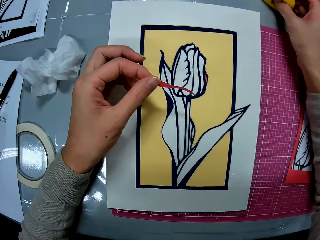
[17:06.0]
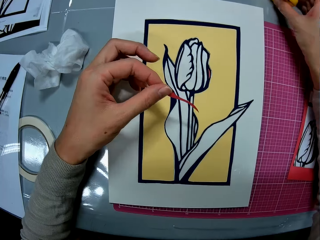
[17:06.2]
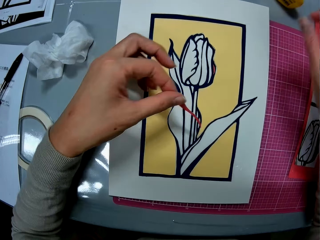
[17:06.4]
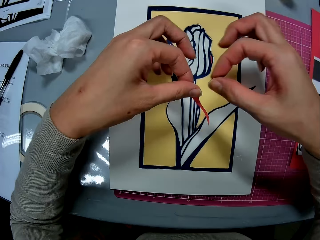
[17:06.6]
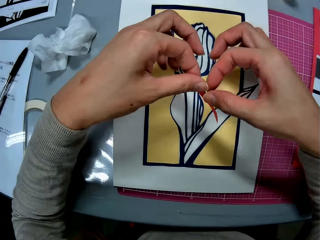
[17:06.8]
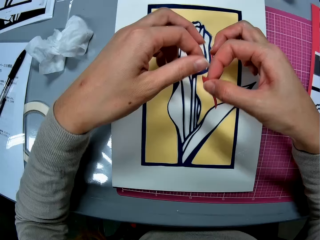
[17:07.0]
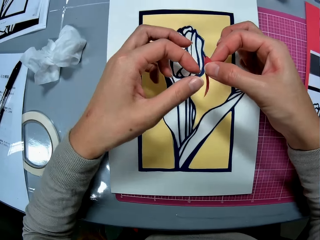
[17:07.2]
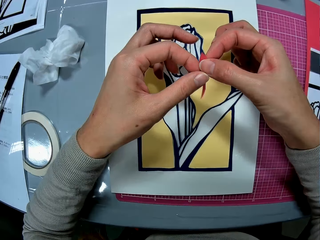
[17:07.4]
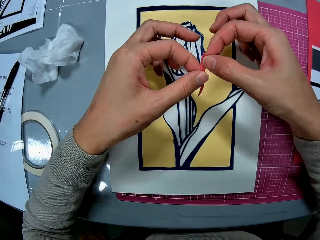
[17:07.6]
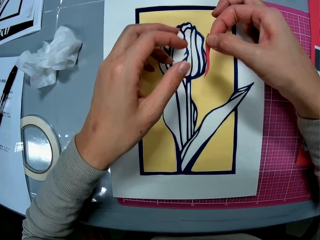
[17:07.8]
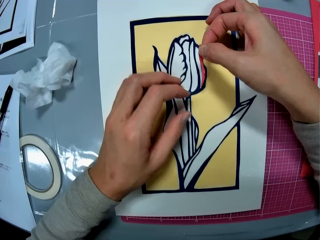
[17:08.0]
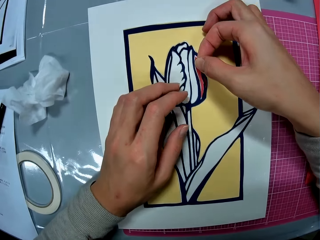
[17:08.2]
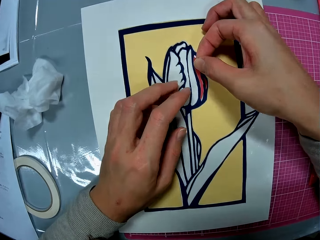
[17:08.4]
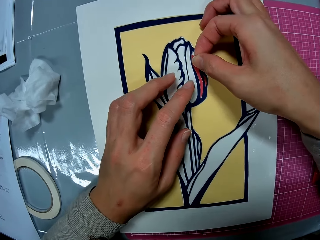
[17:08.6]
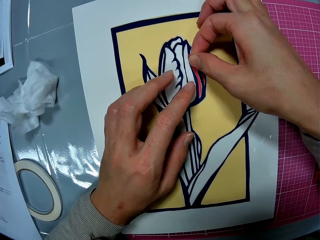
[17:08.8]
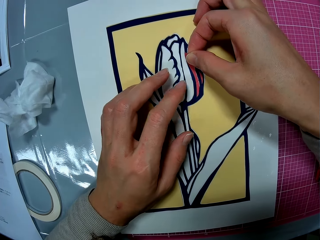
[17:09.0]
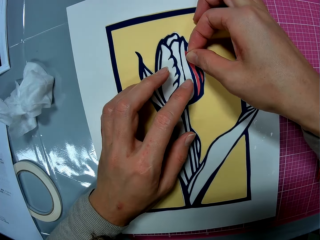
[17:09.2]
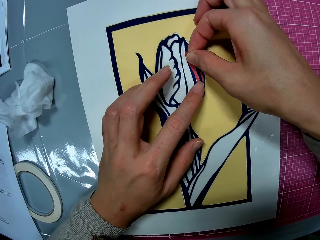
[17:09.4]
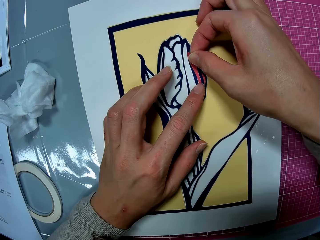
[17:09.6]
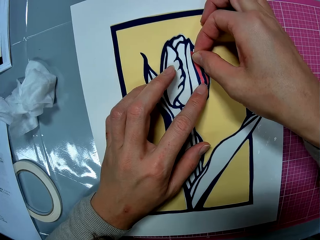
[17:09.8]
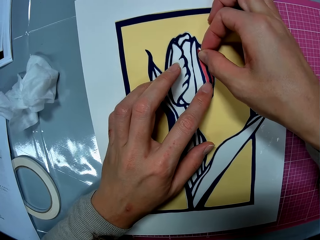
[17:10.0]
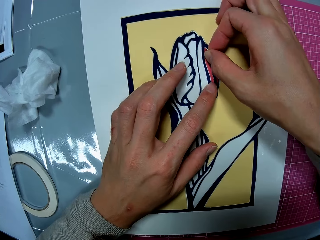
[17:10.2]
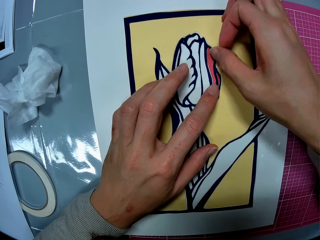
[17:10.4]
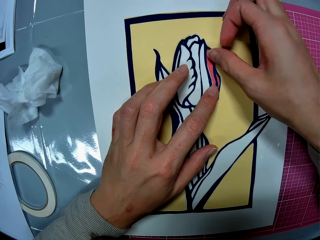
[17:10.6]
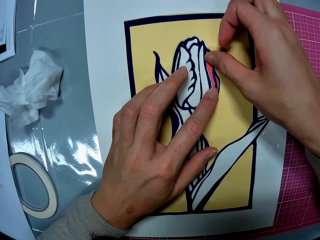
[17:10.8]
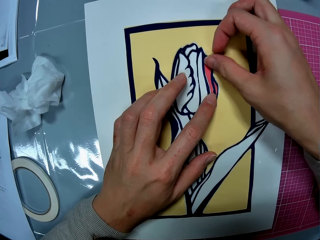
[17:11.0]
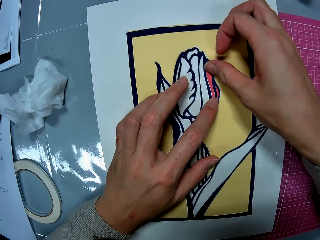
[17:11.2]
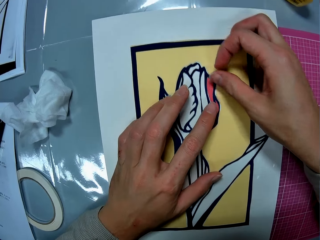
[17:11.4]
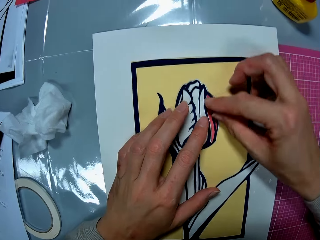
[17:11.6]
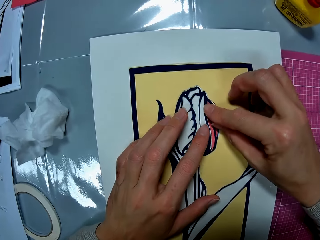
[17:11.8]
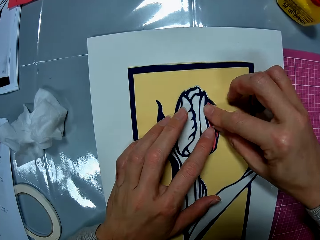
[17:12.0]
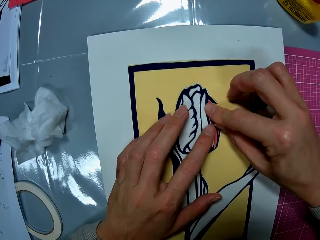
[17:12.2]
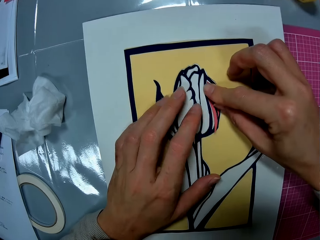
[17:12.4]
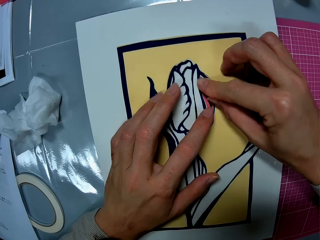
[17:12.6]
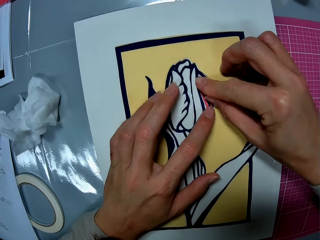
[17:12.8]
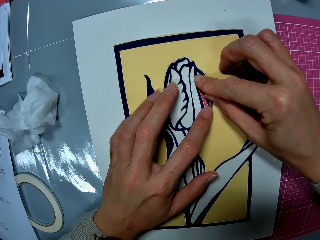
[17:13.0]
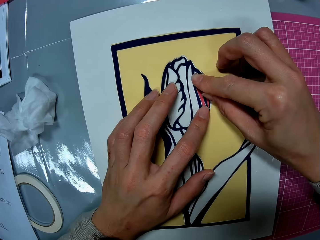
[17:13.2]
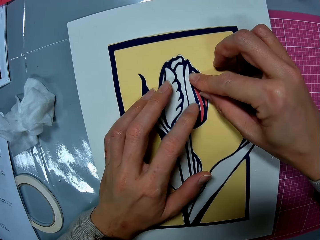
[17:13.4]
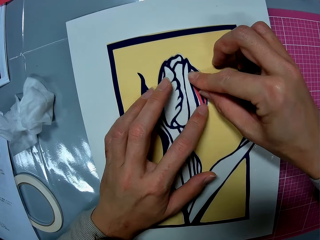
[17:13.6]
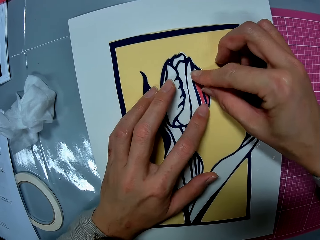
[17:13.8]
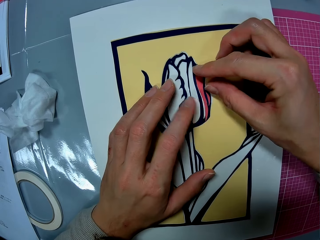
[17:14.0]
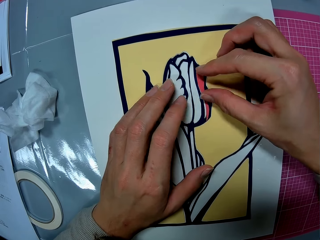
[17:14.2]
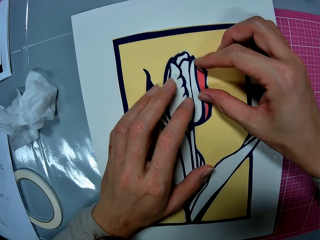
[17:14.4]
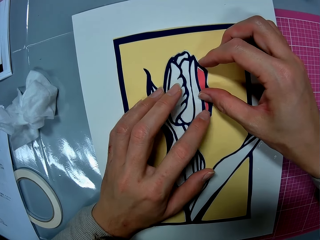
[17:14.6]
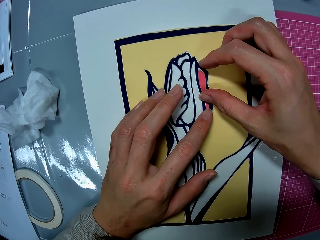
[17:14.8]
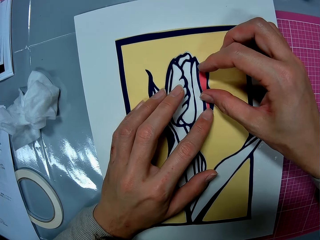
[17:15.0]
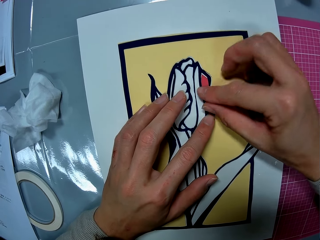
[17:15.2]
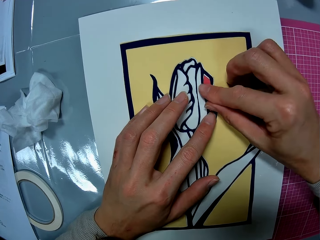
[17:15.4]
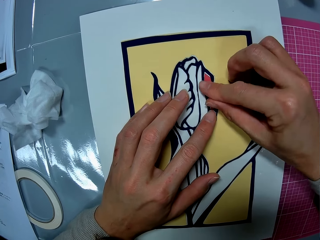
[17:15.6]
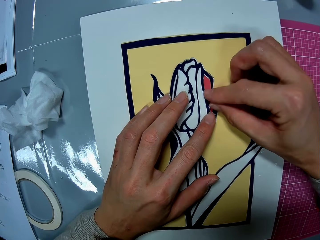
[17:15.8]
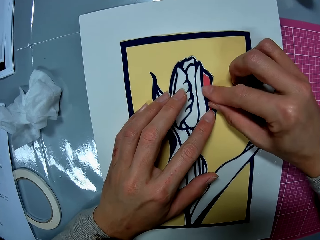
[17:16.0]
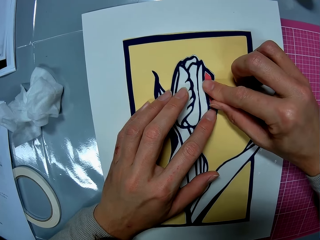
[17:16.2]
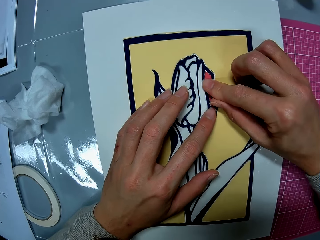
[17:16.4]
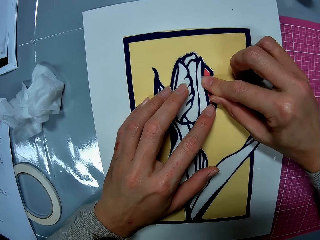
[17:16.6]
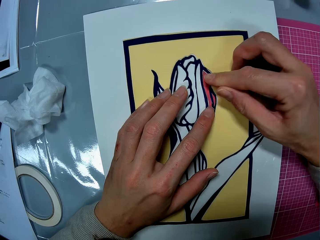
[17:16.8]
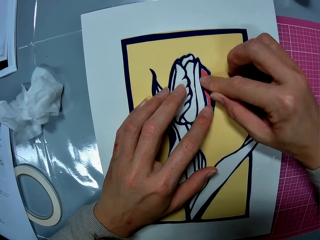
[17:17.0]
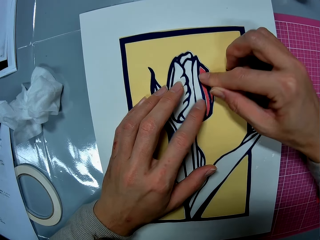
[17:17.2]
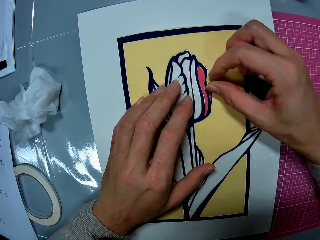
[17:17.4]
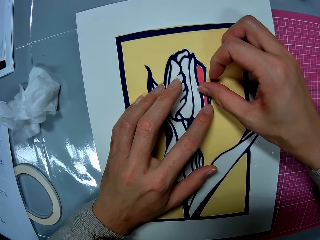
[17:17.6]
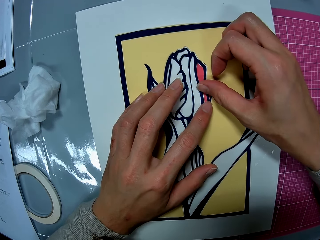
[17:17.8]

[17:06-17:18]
The camera wearer drops the glue container in her right hand on the table. She passes the colored cut piece to her right hand. She puts the colored cut piece in her right hand on the papercraft.

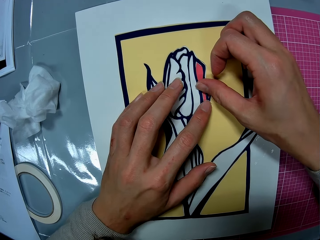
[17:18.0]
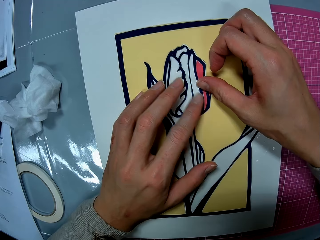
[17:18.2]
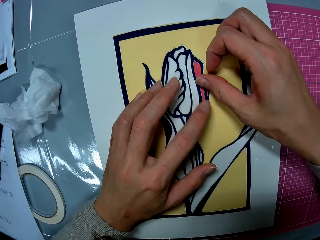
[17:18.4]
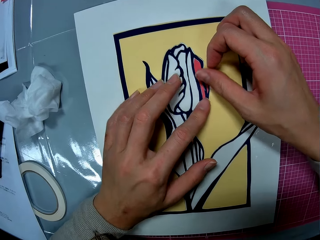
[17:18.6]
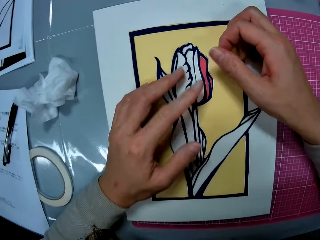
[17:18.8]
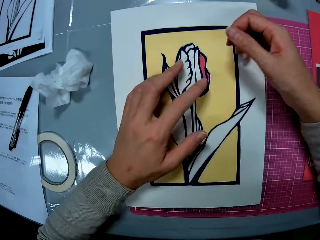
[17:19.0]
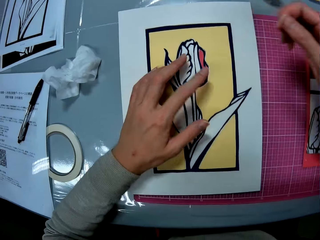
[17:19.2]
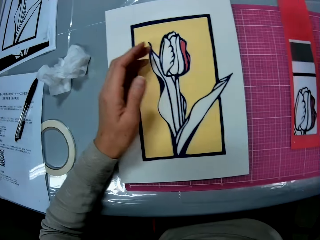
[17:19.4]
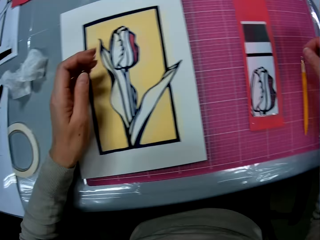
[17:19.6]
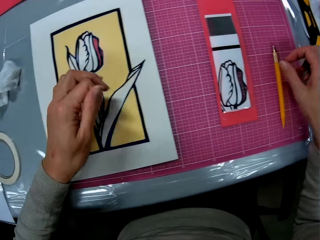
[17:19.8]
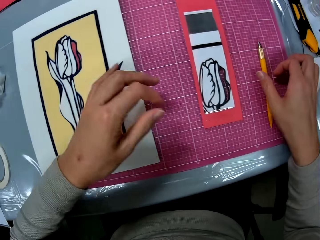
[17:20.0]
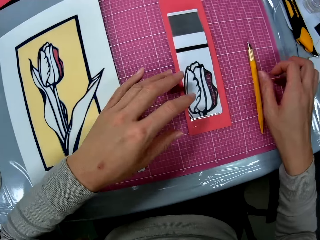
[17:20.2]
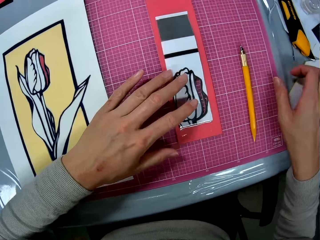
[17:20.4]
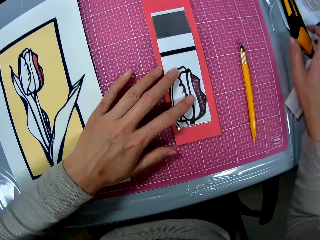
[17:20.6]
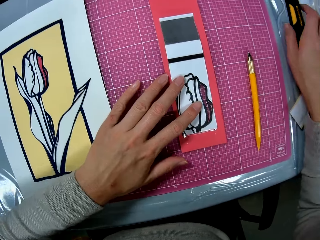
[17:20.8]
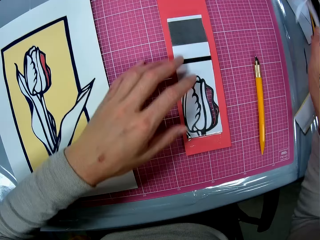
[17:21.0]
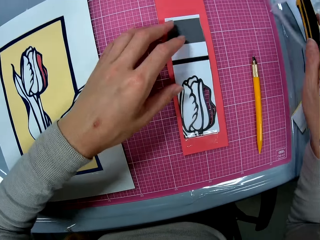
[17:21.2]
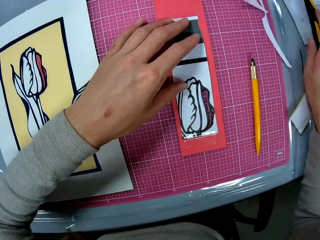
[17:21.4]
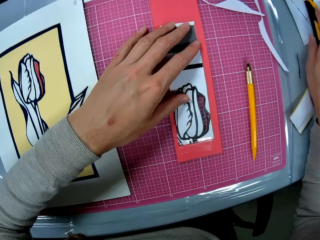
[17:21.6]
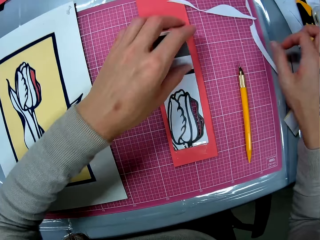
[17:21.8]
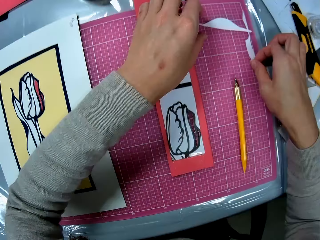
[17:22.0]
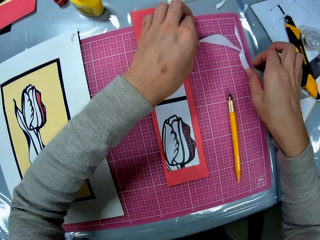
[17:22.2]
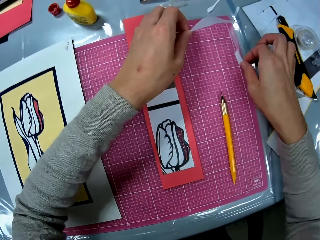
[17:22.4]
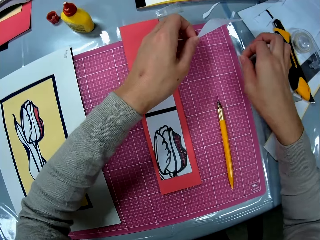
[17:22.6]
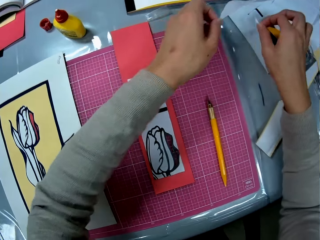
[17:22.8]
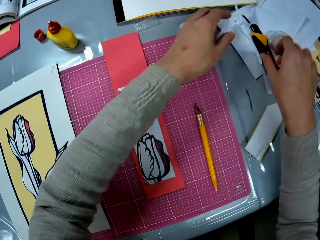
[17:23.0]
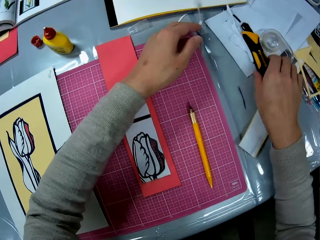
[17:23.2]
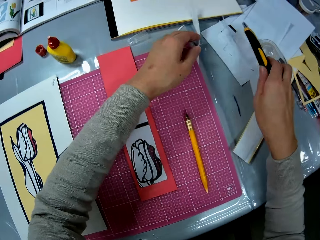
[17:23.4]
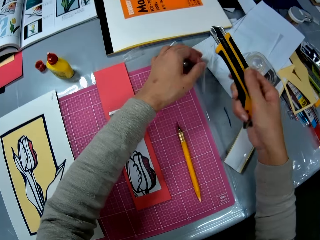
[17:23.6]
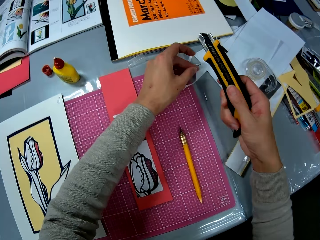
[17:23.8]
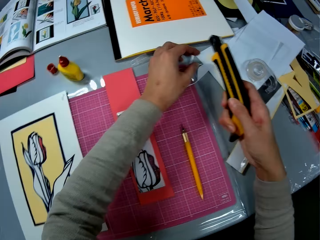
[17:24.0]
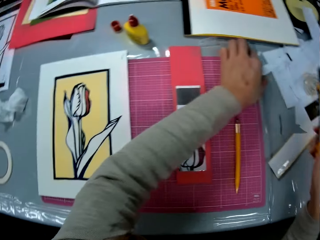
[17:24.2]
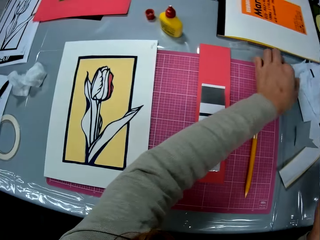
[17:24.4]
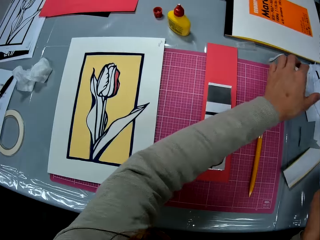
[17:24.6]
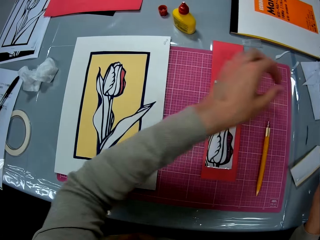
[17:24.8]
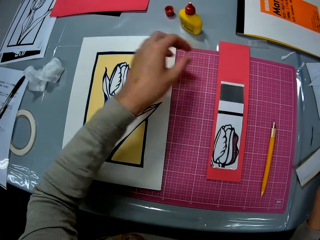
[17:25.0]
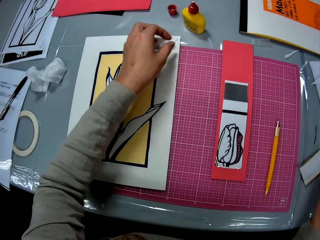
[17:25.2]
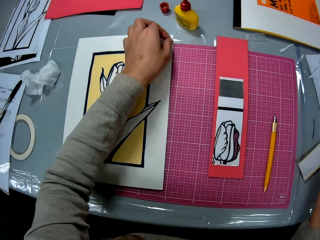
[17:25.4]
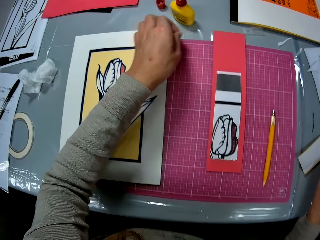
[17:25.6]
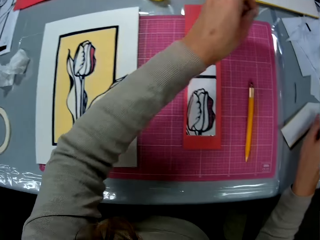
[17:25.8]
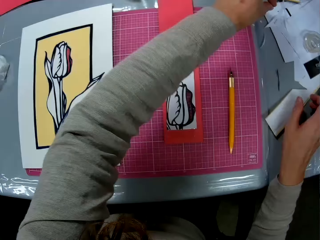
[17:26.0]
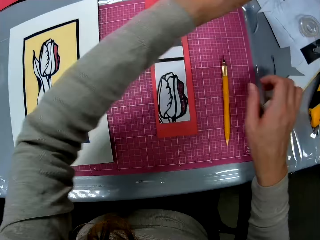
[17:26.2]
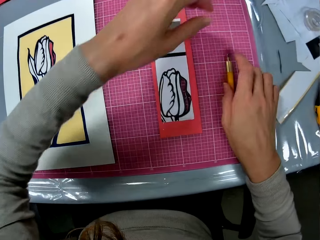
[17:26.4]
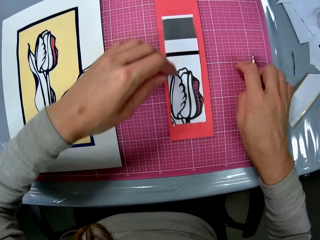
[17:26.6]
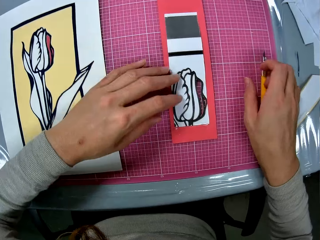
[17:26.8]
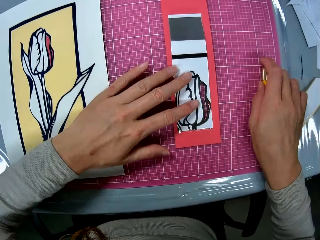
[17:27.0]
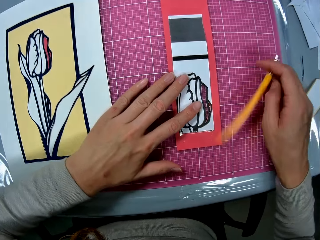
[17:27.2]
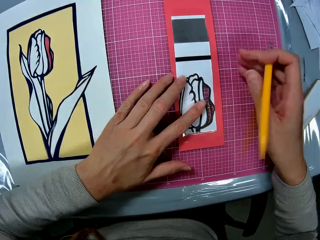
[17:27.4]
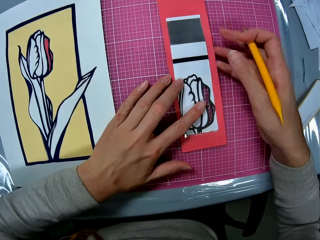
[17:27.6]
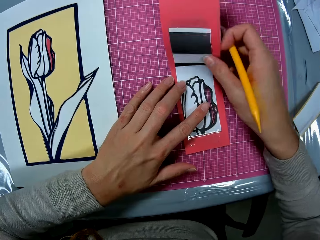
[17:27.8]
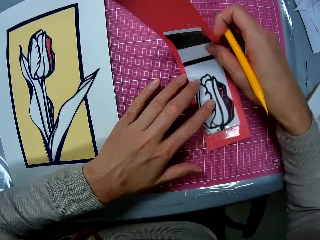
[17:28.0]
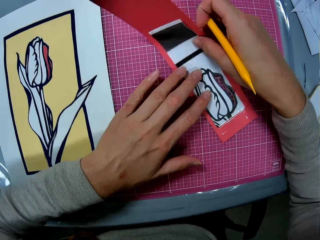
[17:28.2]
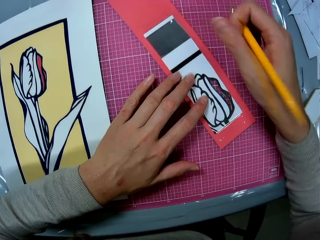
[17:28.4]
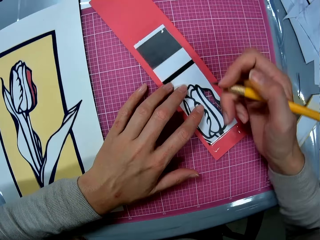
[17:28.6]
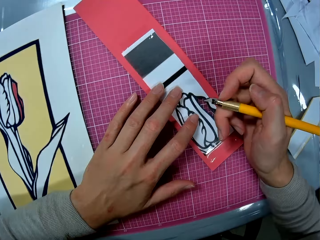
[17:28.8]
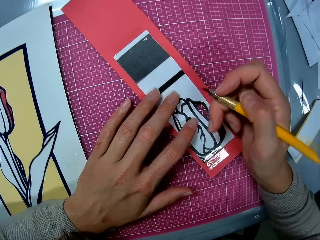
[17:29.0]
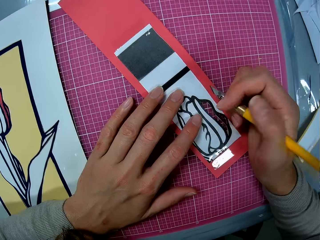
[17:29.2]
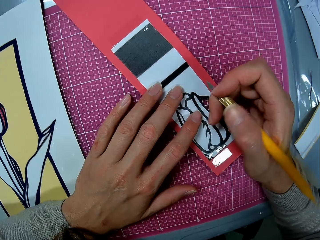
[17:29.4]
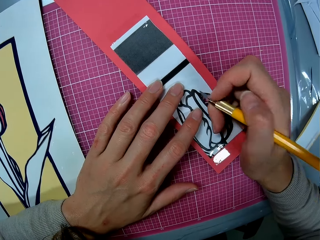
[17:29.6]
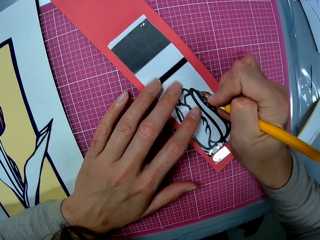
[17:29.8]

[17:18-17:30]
The camera wearer puts her left hand on the cutouts on the cutting mat. She picks up the retractable knife on the table with her right hand. She drops the retractable knife in her right hand on the table. She picks up some paper cutouts on the cutting mat with both hands. She puts the cutouts in her hands on the table. She picks up the retractable knife on the table with her right hand. She retracts the blade of the retractable knife with her right hand. She puts the retractable knife in her right hand on the table. She picks dirt on the papercraft with her left hand. She throws away pieces of paper. She drops the dirt on the table. She picks up the craft knife on the cutting mat with her right hand. She holds the cutouts on the cutting mat with her left hand.
